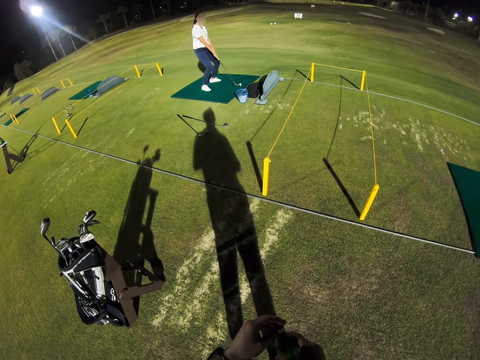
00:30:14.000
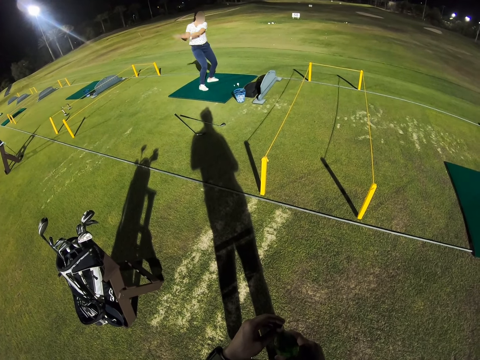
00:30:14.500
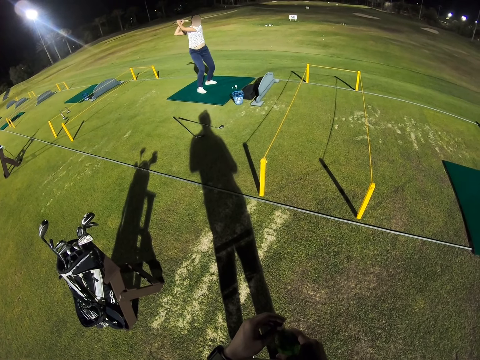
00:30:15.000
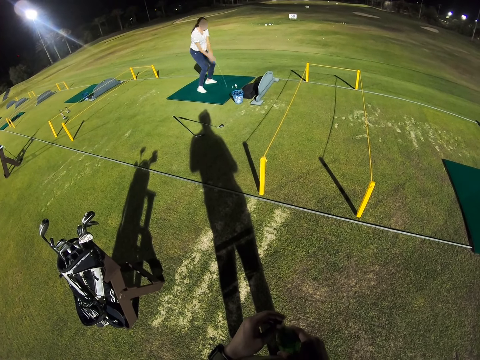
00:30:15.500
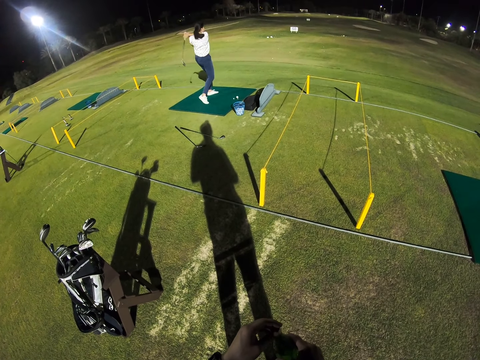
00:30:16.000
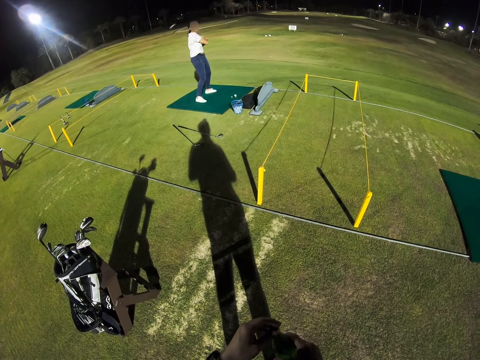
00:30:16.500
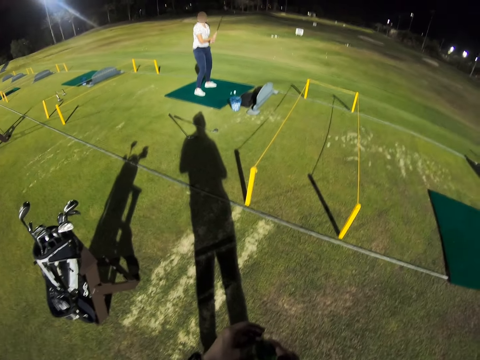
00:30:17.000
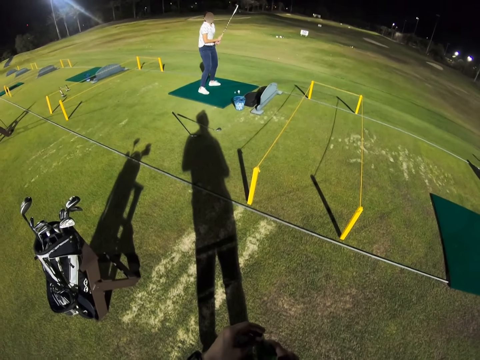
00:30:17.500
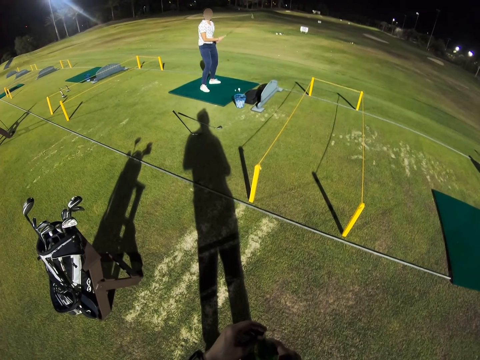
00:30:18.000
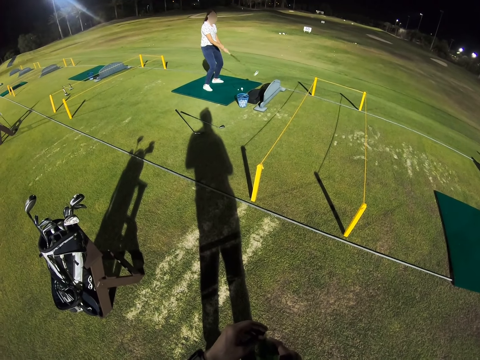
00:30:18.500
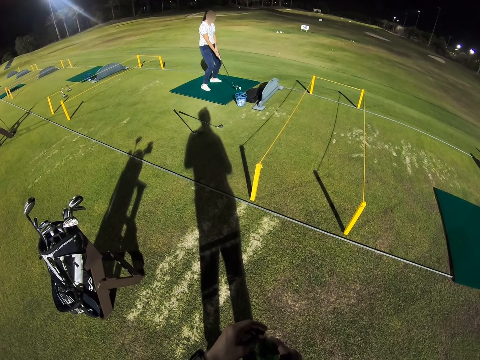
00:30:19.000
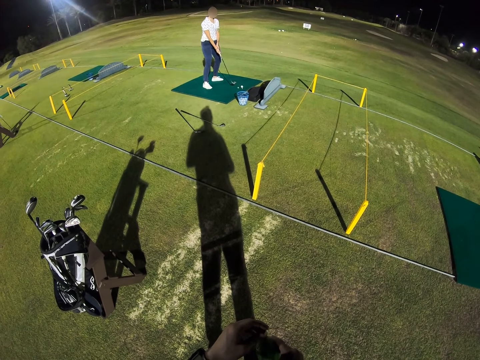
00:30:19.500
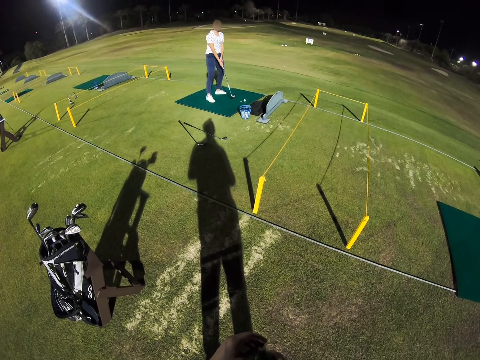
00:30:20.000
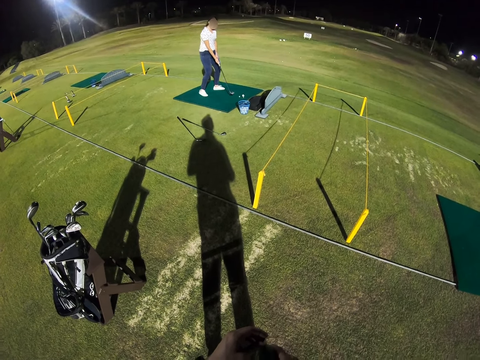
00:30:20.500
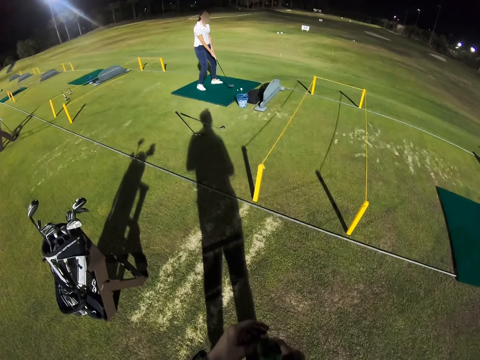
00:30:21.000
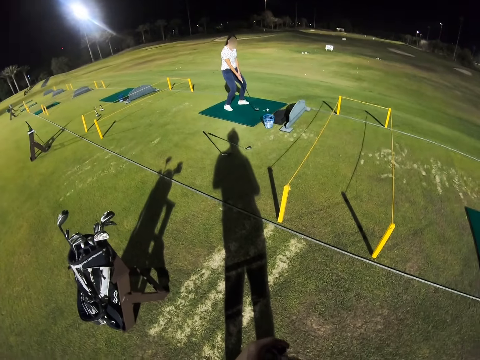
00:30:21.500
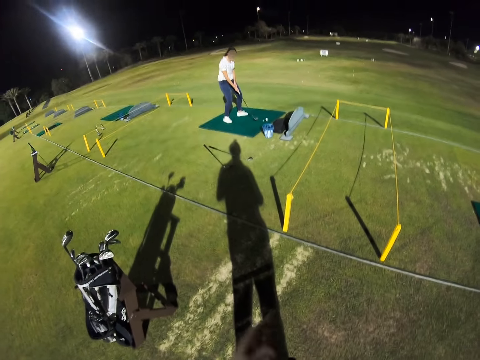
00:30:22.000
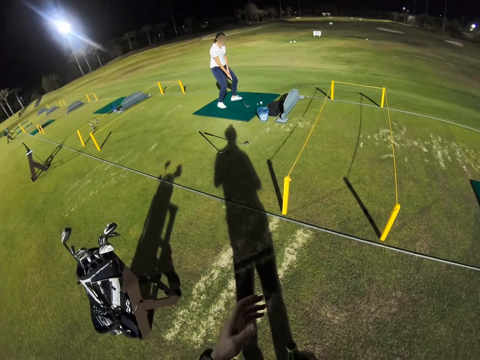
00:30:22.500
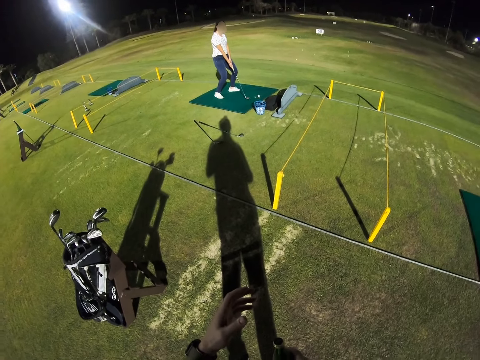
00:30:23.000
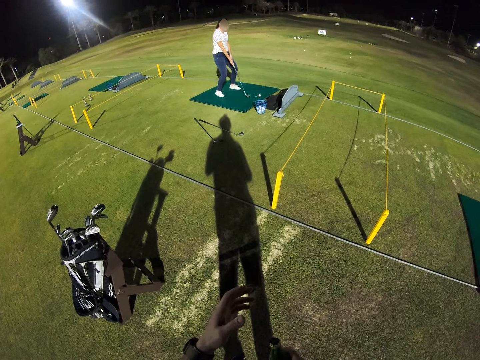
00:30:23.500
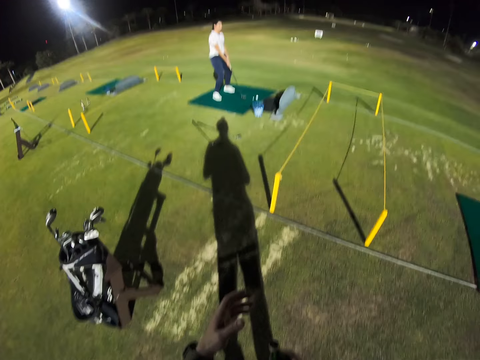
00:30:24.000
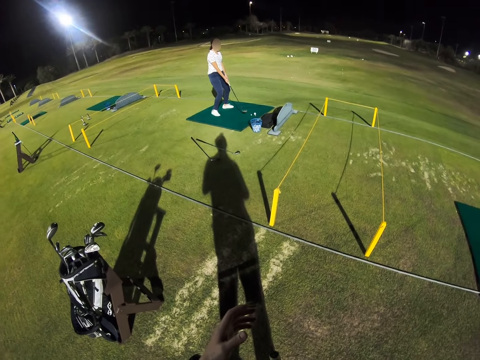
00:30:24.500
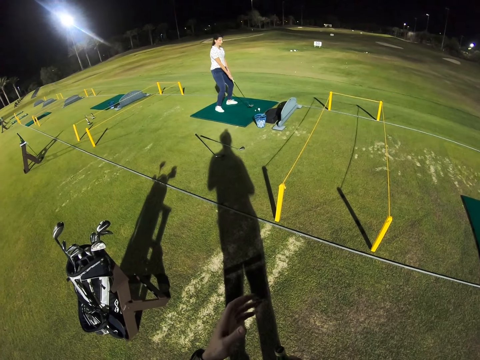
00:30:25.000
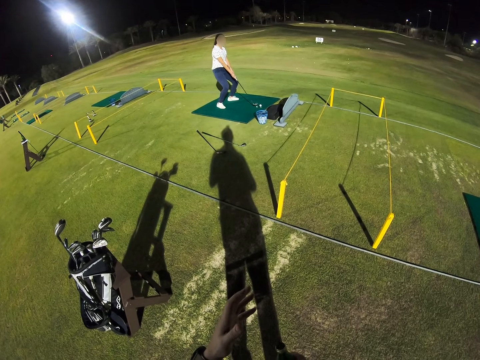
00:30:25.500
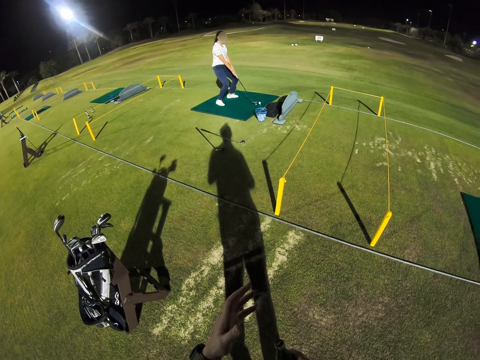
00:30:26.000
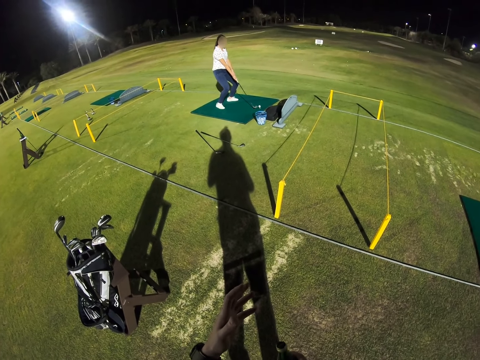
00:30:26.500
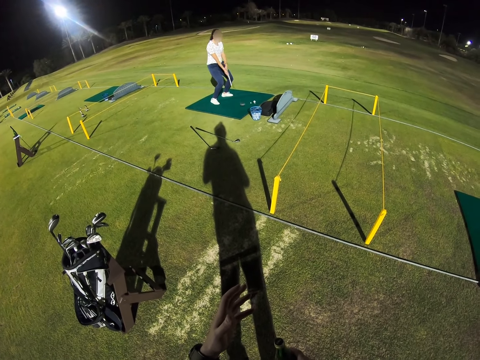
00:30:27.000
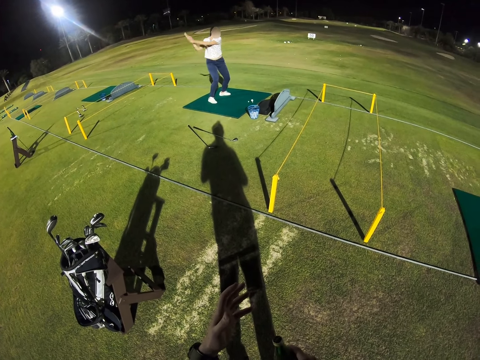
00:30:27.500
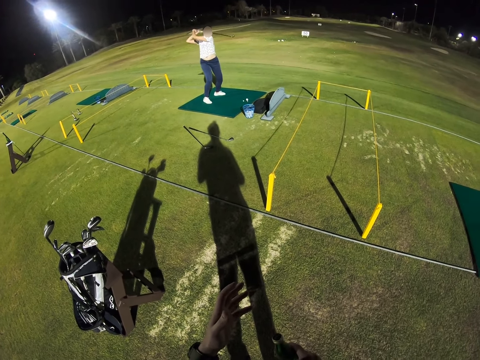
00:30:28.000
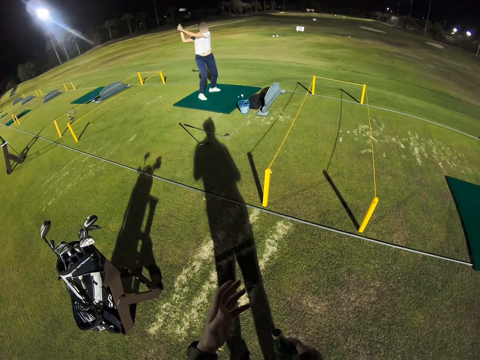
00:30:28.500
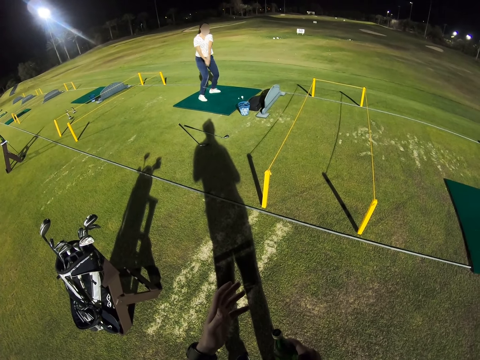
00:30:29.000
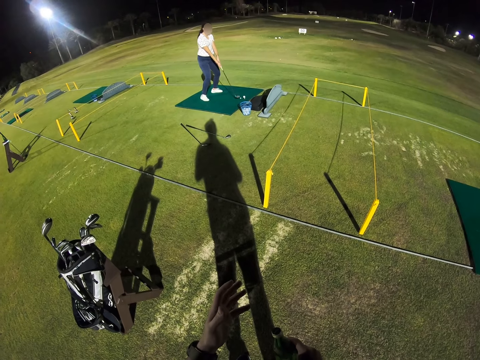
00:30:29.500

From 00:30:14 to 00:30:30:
A lady plays golf. The camera wearer looks around a field. The lady looks around the field. The lady puts a putter to position. The lady plays golf.

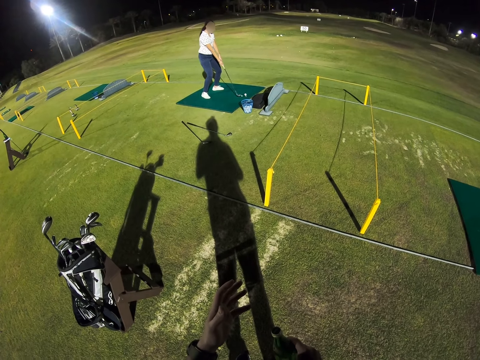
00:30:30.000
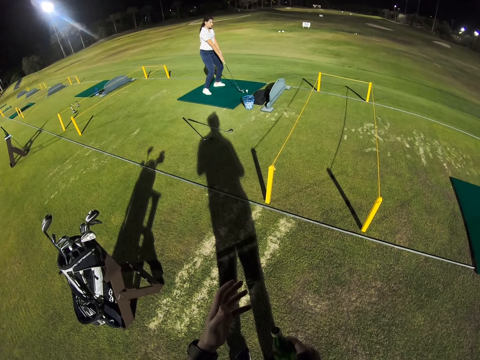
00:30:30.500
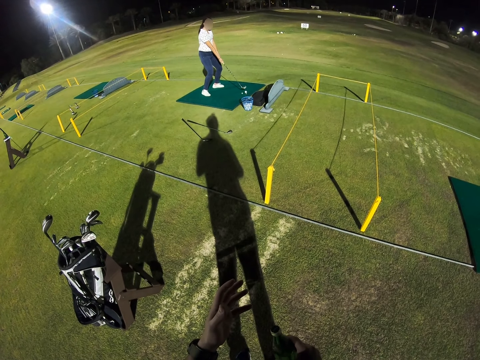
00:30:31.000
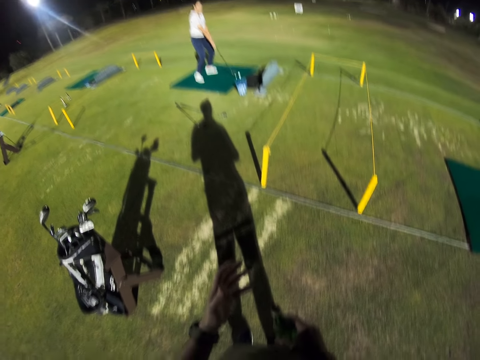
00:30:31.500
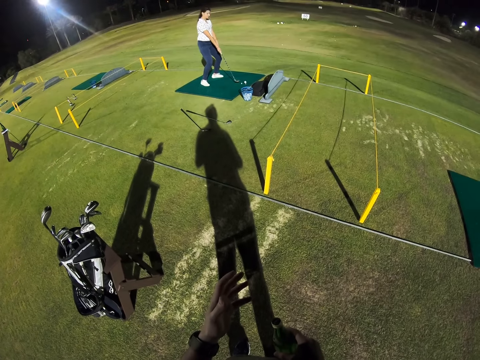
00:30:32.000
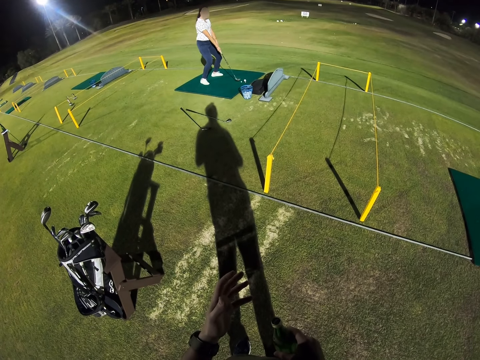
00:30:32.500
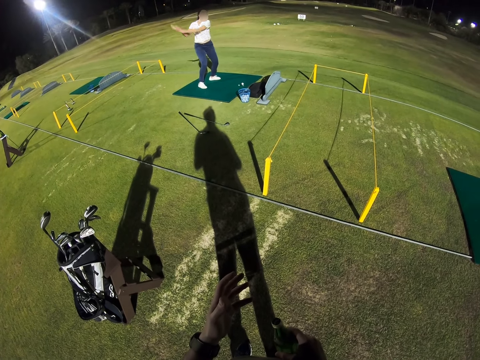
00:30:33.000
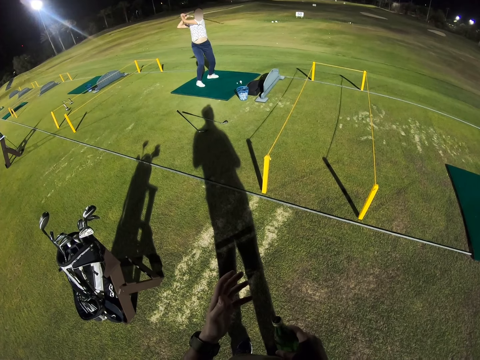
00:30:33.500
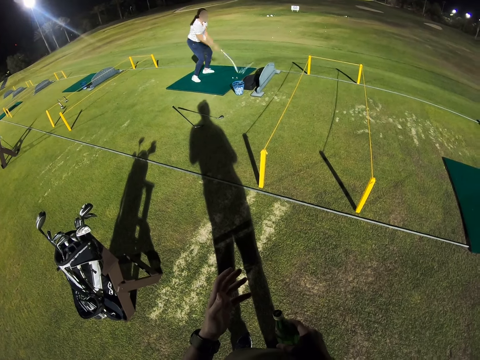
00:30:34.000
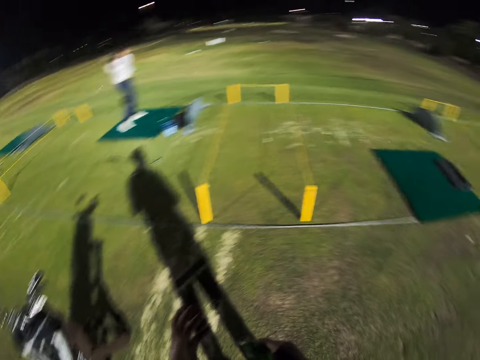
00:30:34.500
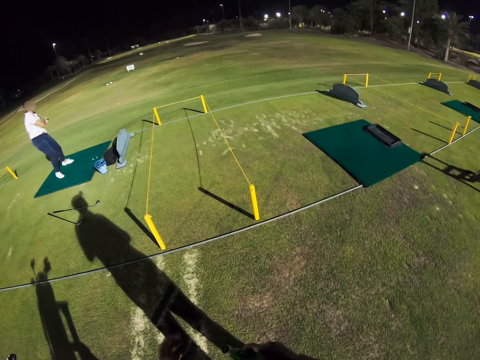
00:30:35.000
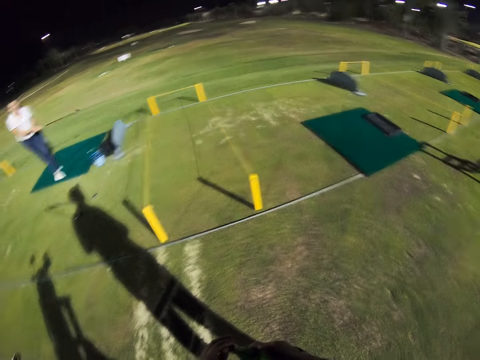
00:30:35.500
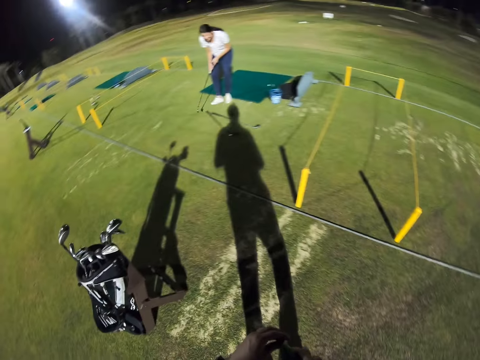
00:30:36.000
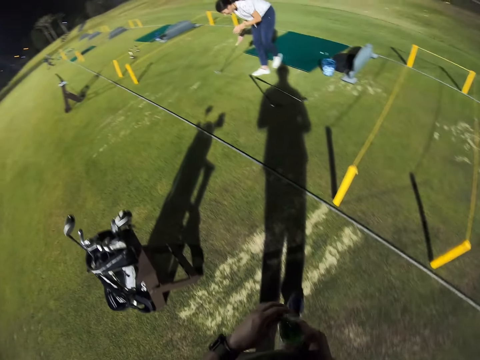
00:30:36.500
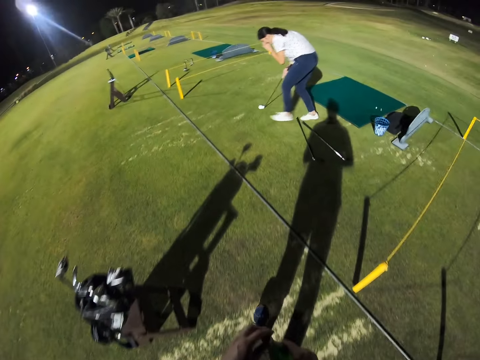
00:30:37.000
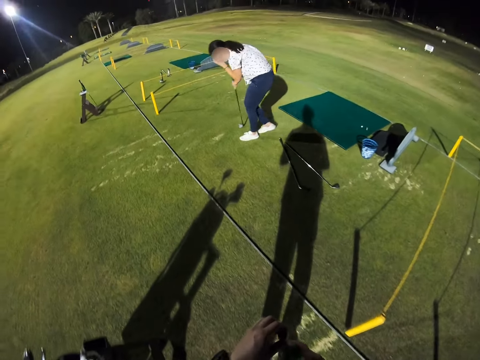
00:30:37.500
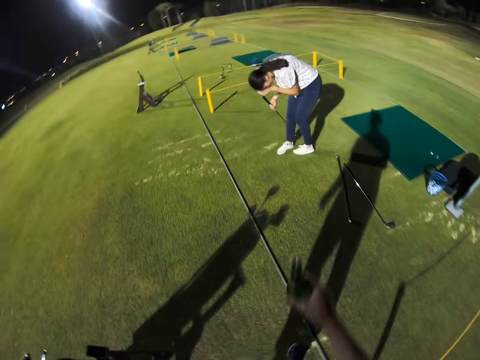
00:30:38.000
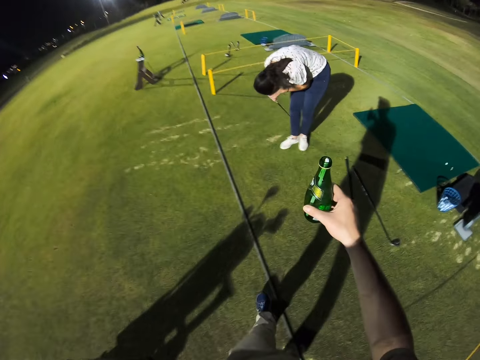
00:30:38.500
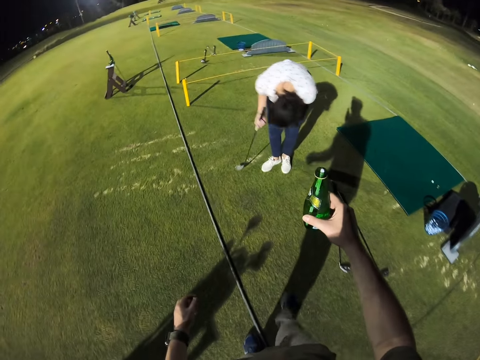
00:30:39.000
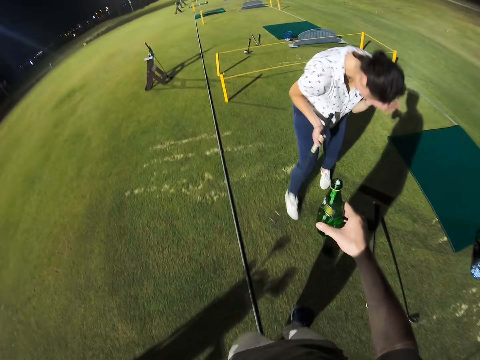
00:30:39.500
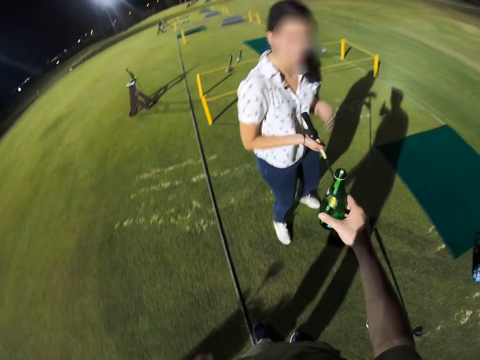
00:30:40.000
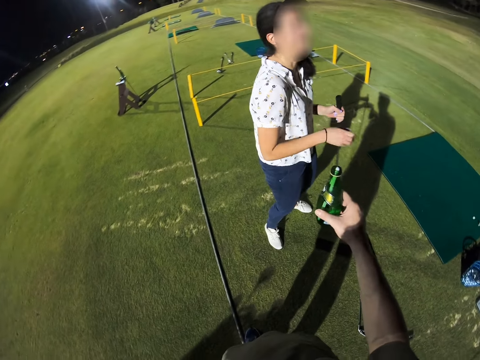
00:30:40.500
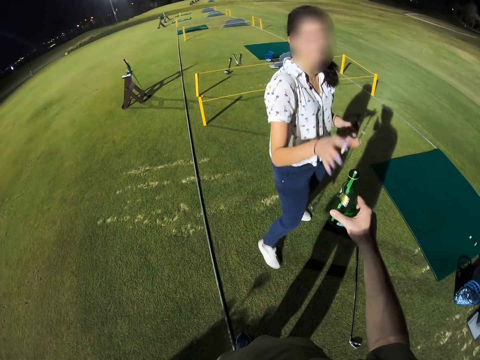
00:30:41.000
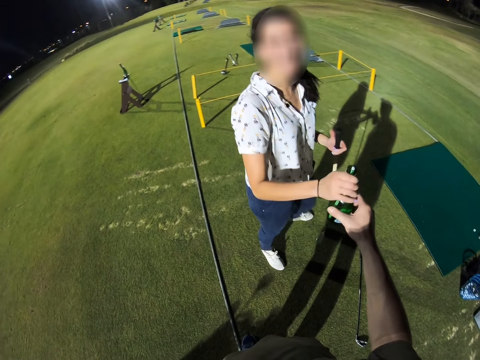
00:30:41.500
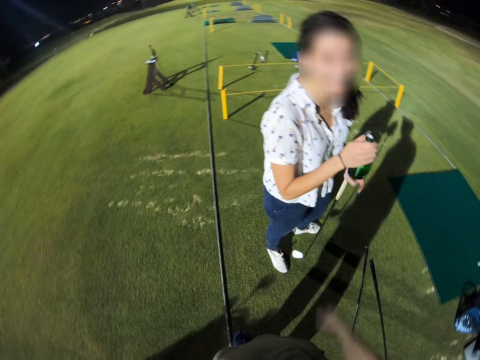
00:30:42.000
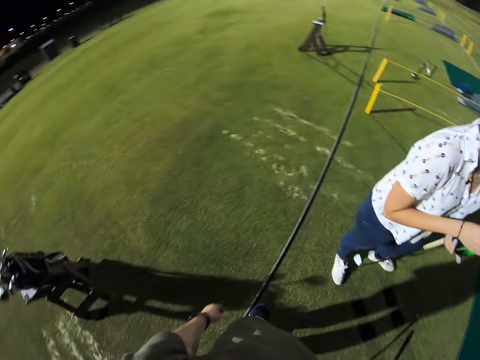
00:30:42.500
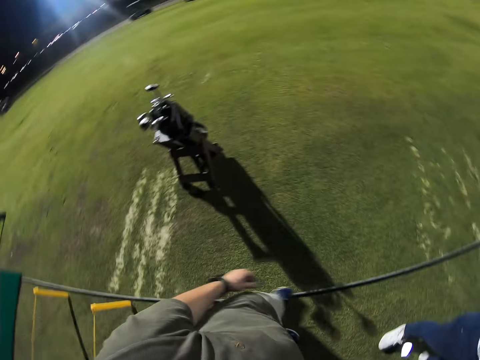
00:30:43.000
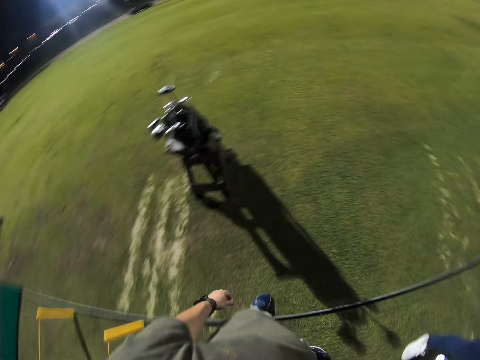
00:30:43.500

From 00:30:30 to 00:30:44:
The camera wearer looks around a field. A lady hits a golf ball. The lady plays golf. The camera wearer rotates the camera. They walk around the field. The lady bends walking. The camera wearer hands the lady a bottled drink. The lady takes the bottled drink from the camera wearer. The camera wearer rotates the camera. They walk around the field.
